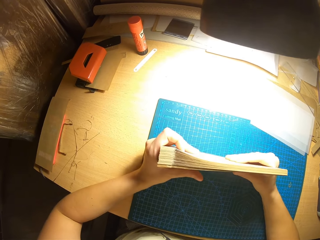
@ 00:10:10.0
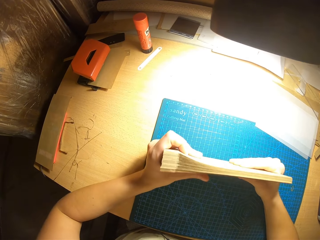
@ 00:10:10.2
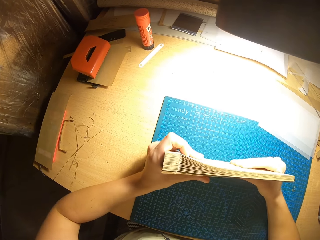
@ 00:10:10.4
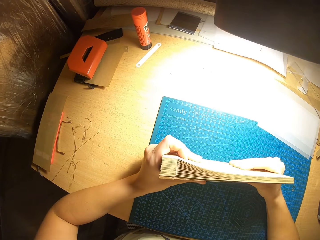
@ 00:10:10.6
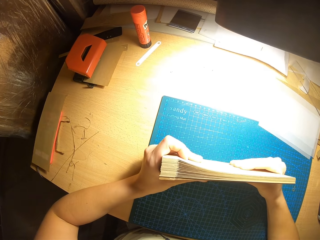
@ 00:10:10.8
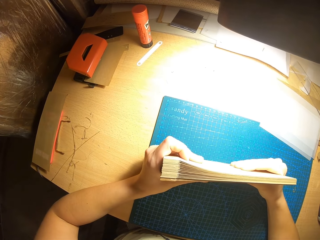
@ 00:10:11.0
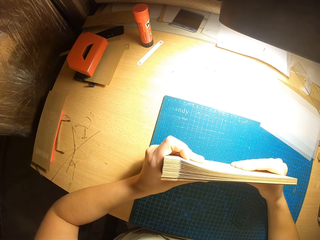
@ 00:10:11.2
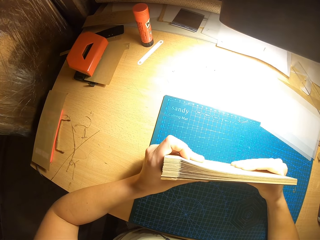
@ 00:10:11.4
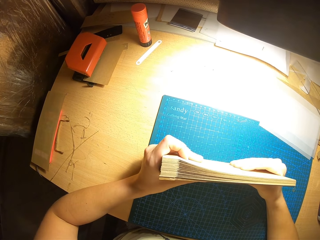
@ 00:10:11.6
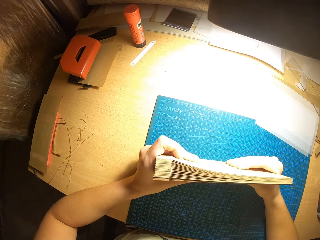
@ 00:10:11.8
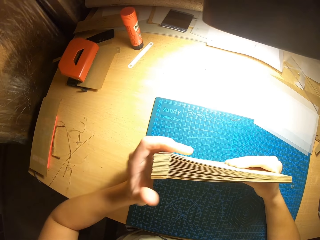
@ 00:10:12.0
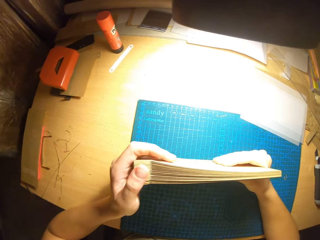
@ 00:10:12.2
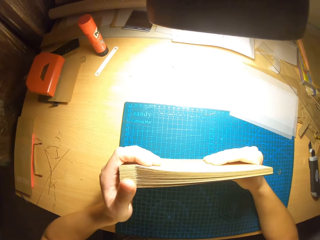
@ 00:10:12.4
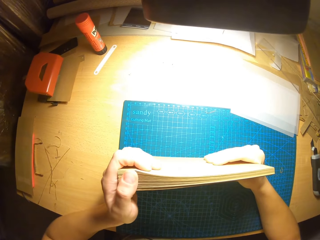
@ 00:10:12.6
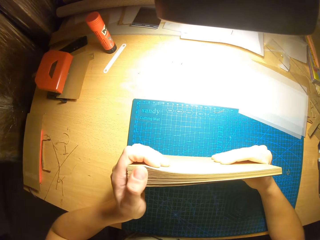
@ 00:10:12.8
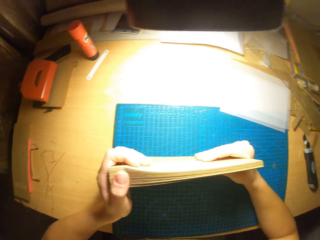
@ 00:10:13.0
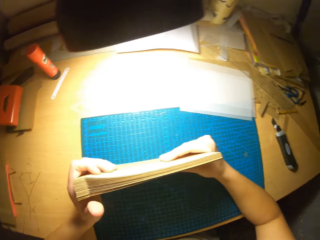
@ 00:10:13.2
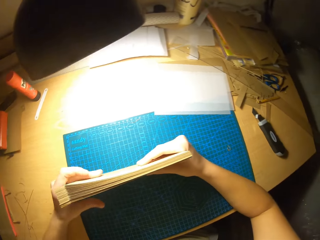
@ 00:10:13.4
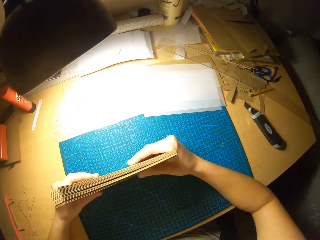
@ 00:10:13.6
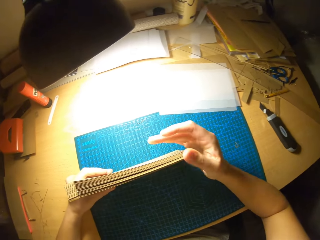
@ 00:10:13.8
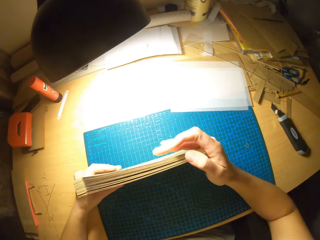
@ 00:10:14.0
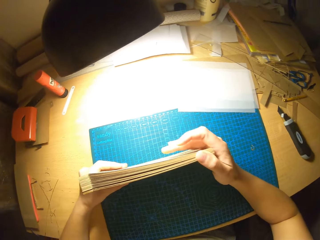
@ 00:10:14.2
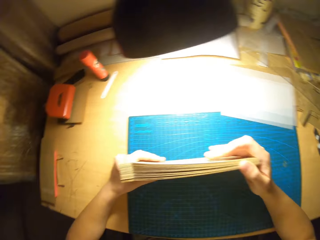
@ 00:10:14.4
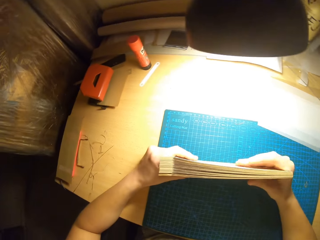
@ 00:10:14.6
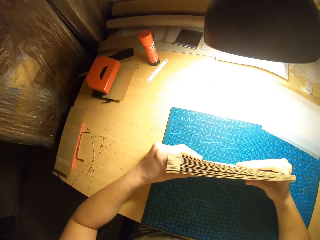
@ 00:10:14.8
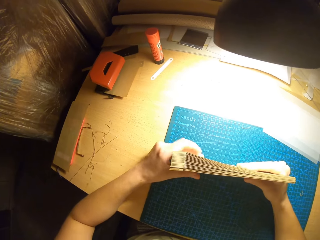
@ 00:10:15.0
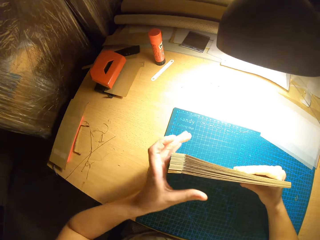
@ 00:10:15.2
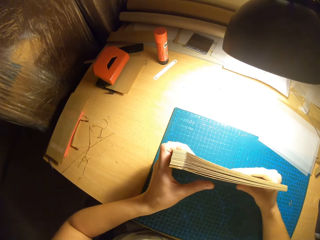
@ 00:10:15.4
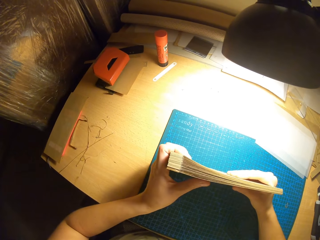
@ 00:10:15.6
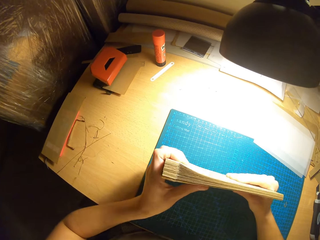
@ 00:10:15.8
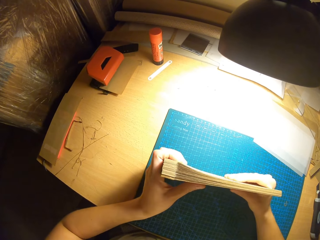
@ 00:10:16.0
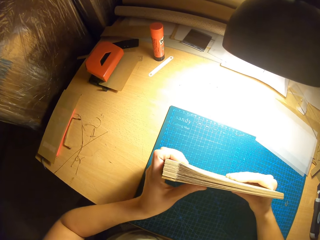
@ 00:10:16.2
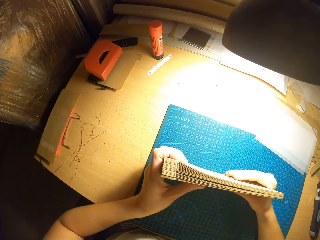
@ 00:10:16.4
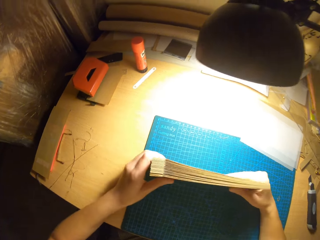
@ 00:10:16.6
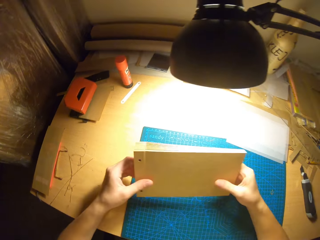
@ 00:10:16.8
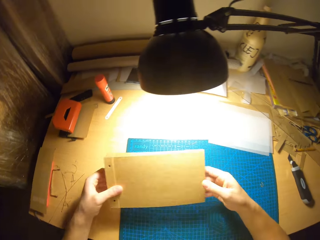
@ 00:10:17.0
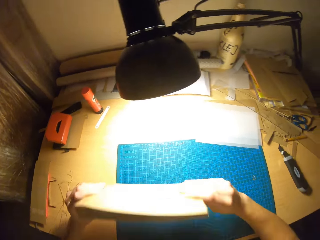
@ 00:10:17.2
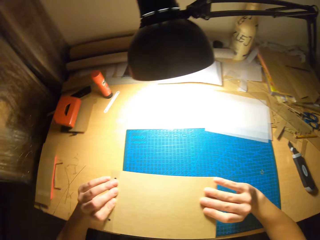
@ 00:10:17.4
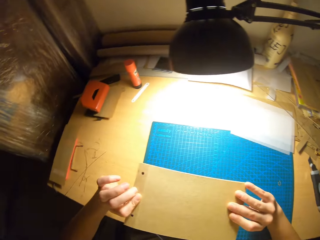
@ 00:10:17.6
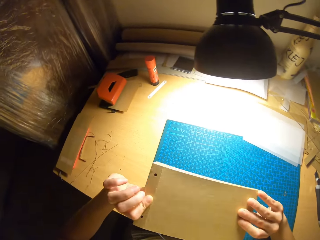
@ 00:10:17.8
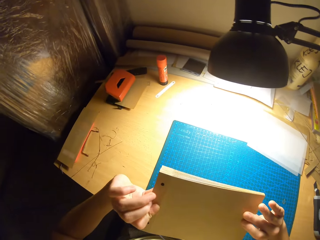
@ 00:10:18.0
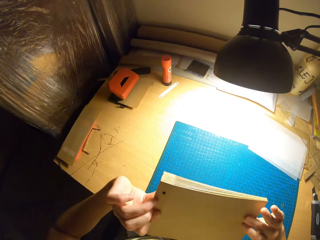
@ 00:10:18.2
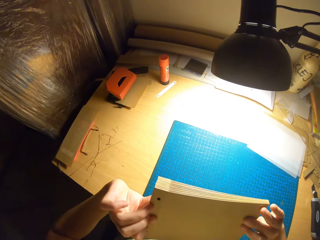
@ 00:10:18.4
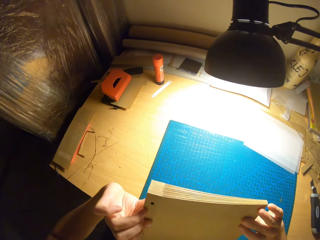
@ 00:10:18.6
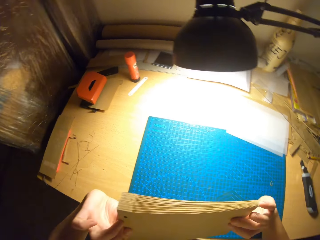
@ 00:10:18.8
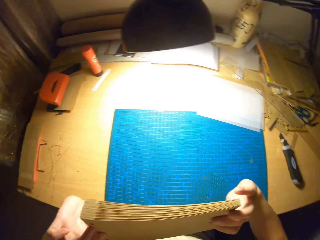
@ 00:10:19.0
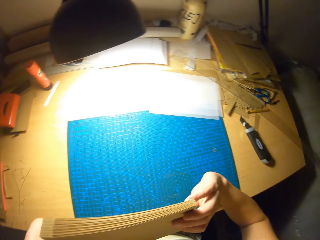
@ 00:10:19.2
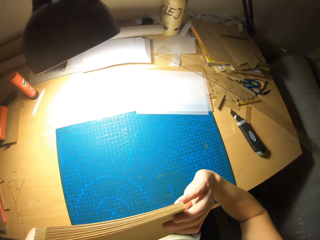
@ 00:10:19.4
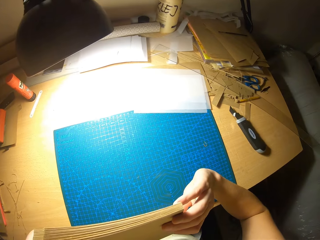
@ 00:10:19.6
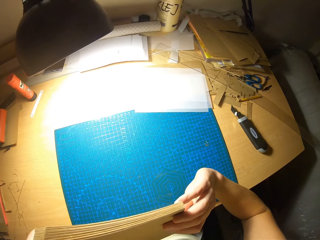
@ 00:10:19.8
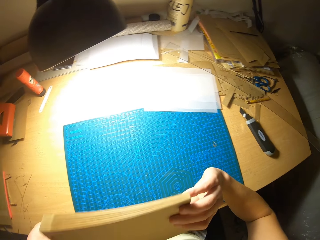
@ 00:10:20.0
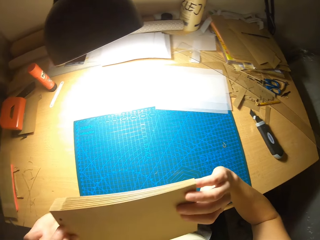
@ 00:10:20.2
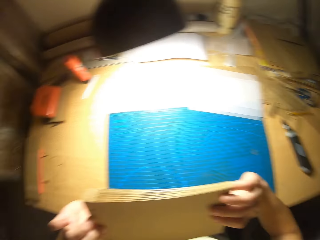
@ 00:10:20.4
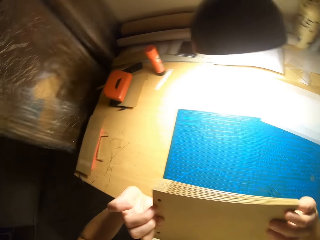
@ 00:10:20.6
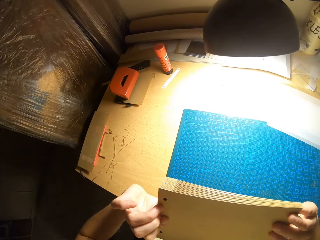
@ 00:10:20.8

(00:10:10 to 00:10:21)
The camera wearer arranges the cards in his hands.

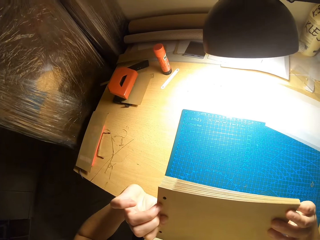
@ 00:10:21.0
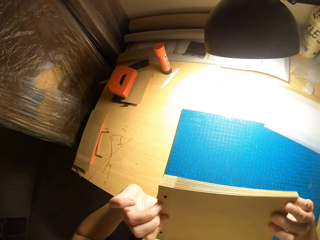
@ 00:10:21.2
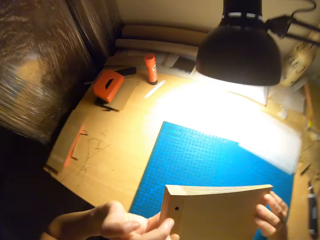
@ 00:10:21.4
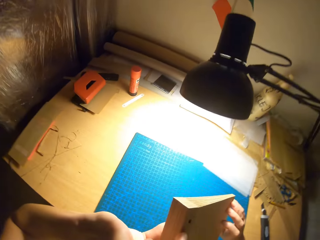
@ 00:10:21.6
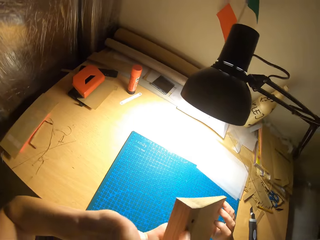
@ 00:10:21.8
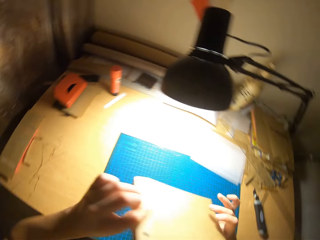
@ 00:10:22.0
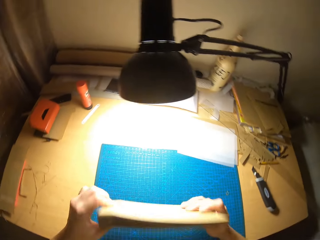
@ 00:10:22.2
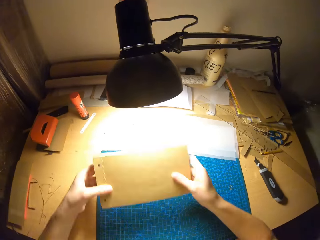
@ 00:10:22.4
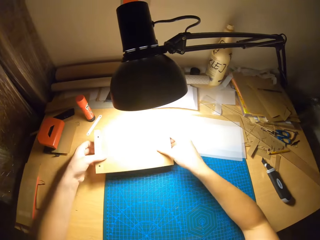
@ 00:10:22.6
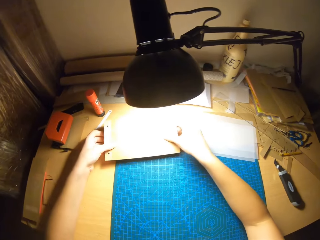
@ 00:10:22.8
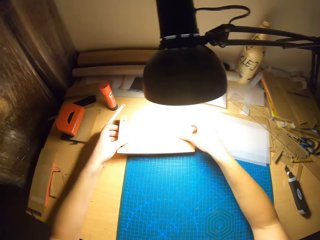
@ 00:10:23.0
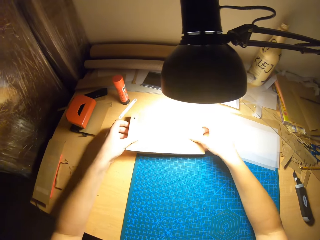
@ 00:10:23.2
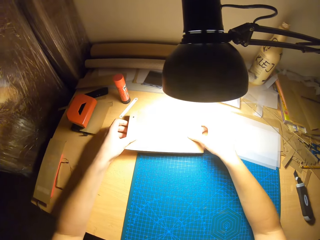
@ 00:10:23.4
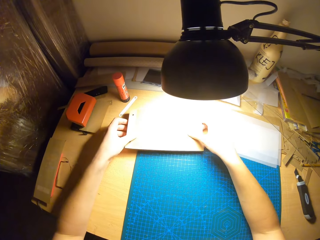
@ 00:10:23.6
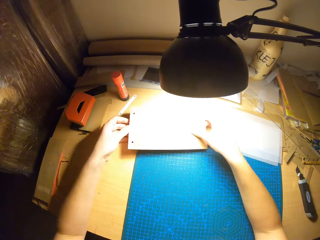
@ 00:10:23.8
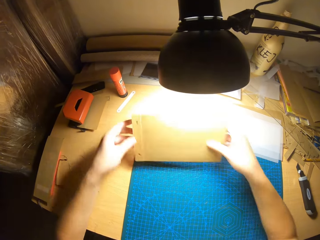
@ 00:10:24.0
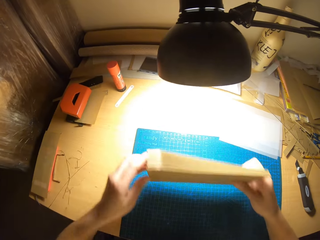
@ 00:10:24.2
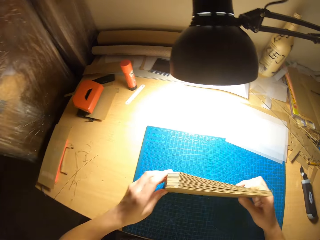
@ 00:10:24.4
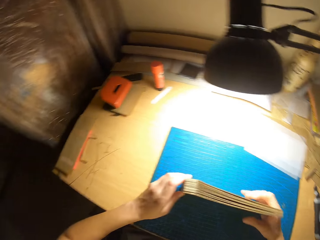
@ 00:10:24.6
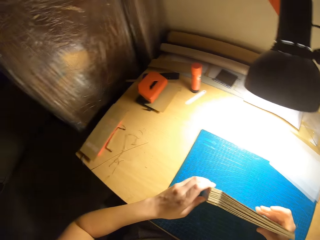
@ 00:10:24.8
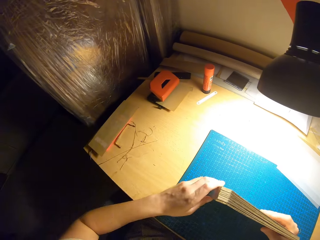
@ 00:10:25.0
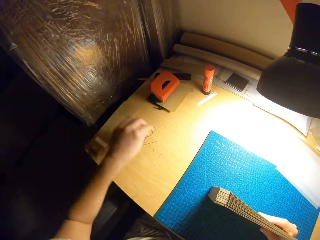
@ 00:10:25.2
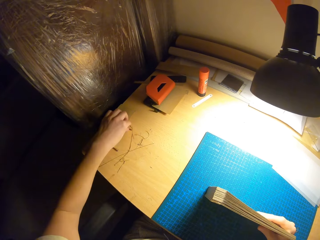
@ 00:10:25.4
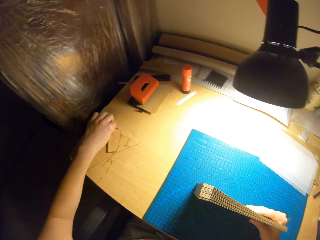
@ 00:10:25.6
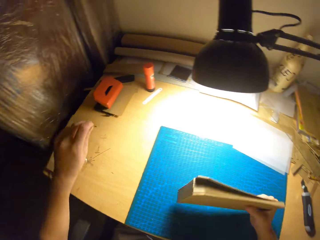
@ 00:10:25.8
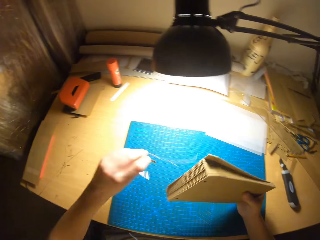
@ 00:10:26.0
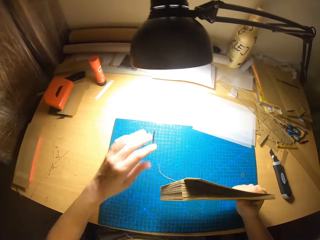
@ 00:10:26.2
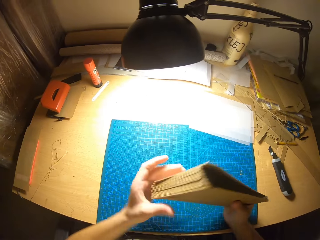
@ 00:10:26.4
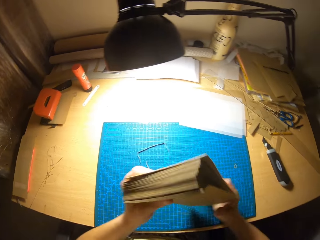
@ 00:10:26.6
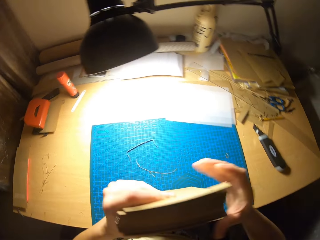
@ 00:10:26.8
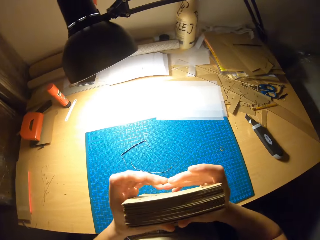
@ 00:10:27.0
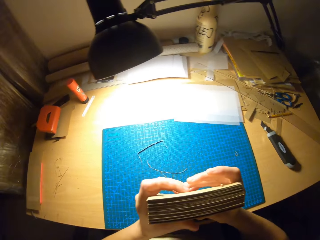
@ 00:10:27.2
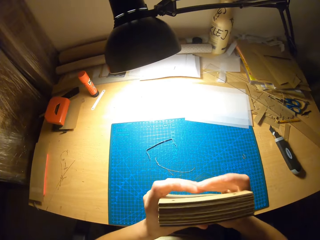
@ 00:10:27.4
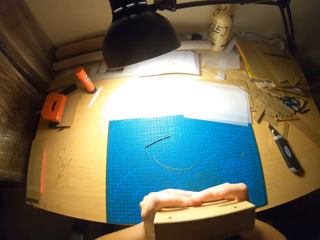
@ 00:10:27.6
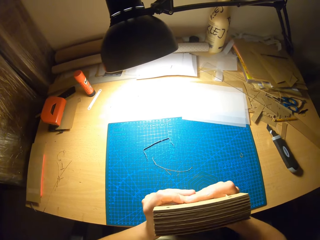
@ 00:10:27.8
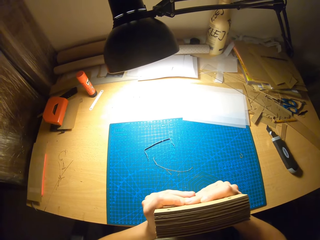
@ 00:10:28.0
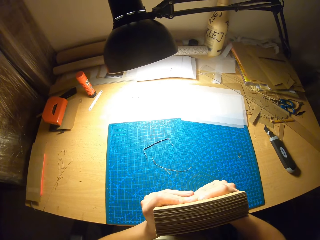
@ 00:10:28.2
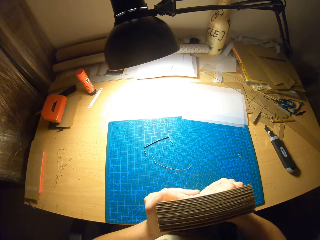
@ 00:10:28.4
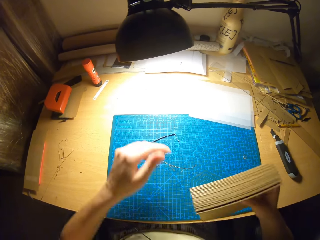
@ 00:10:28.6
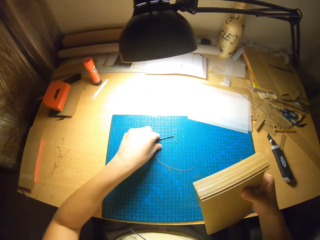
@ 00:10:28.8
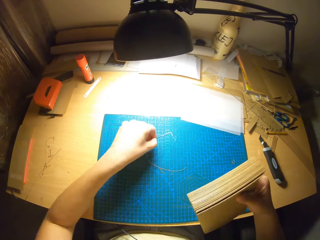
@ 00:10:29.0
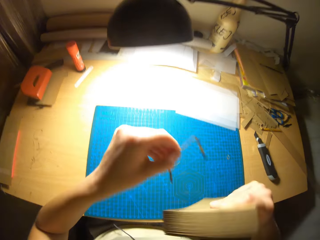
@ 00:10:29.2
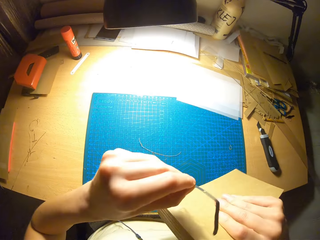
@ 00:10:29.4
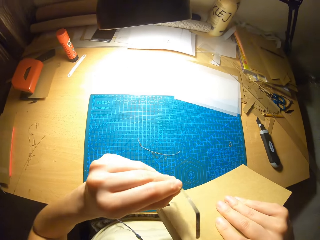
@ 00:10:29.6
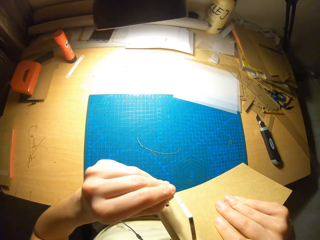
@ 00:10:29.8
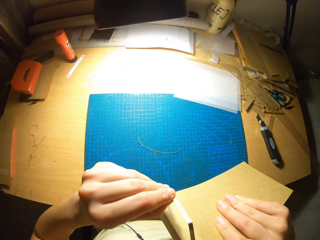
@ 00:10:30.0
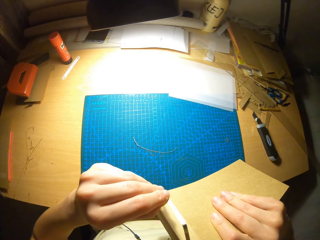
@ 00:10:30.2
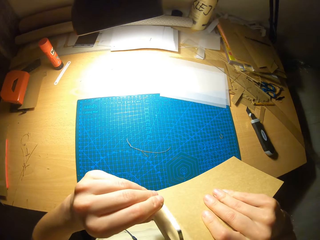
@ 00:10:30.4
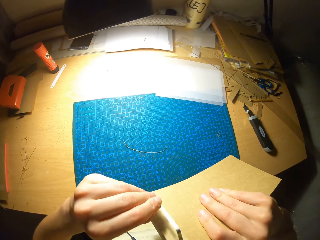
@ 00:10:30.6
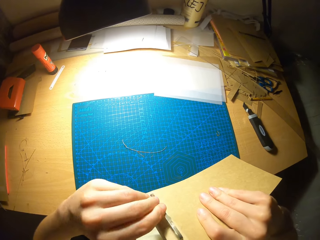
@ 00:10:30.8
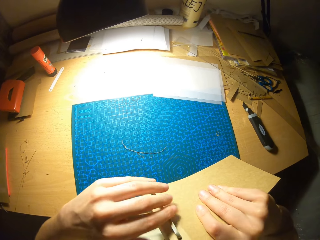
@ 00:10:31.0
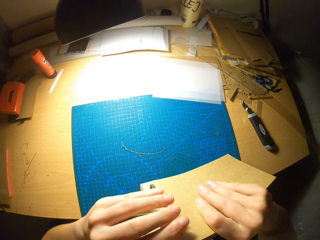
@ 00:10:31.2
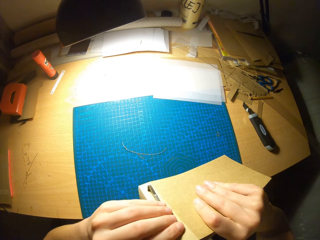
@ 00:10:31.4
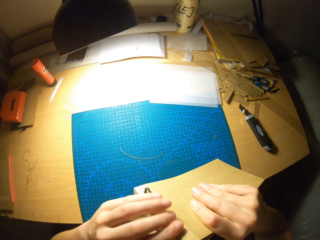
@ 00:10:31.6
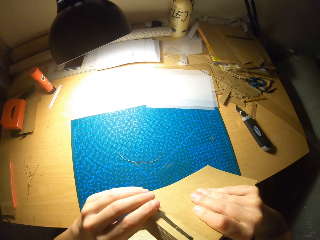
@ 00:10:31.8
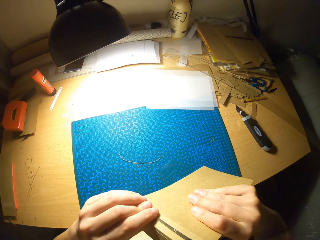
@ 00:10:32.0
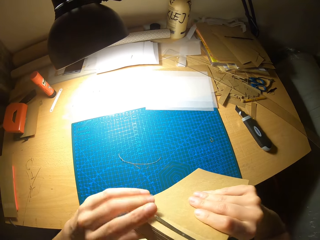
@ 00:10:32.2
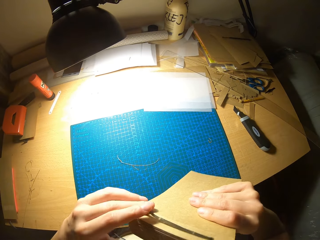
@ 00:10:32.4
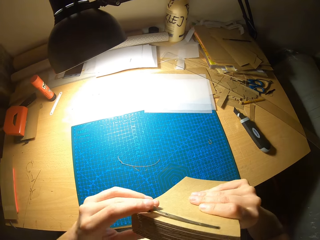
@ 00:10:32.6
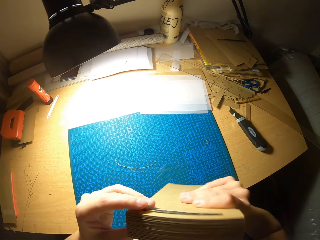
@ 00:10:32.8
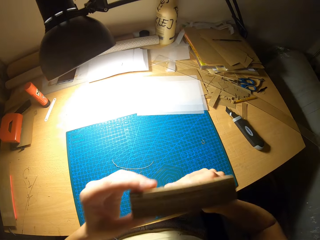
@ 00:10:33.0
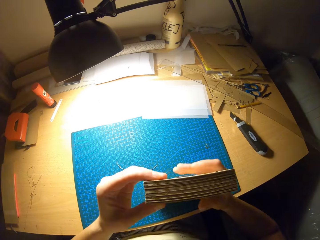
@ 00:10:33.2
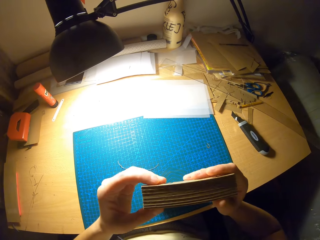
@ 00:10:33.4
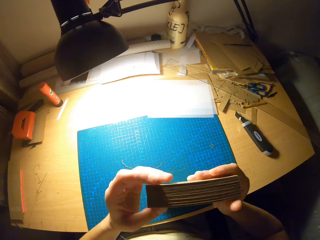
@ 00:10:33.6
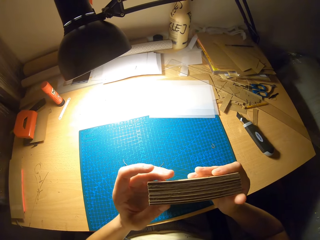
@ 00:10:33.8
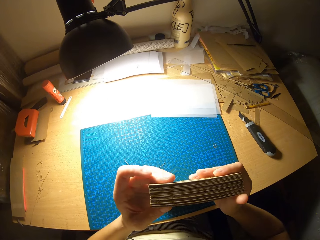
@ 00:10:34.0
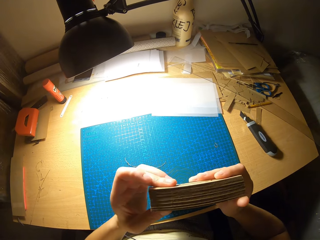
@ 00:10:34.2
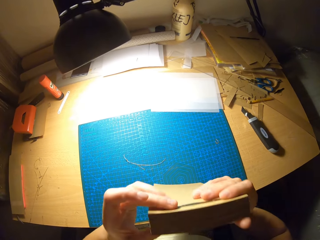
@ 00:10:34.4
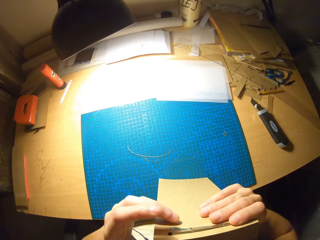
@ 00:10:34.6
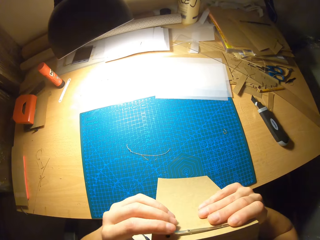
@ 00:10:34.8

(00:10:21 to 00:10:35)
The camera wearer puts the cards under the lights. They drop the paper on the table. They bind the card with a binding wire. They pin the paper together.
